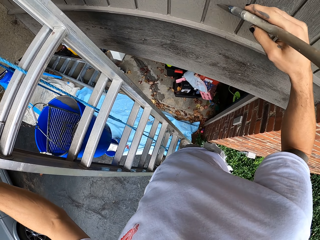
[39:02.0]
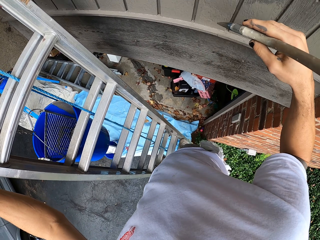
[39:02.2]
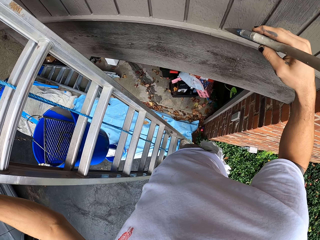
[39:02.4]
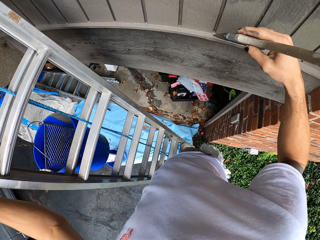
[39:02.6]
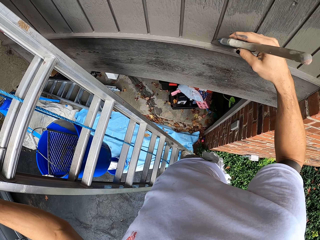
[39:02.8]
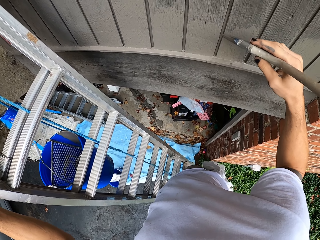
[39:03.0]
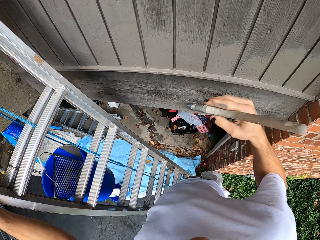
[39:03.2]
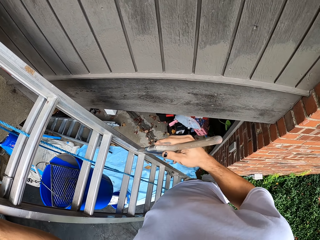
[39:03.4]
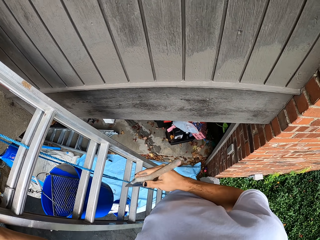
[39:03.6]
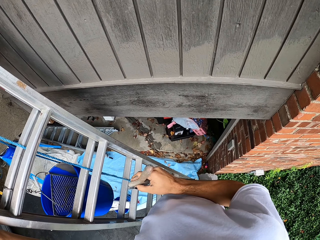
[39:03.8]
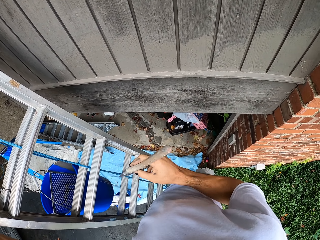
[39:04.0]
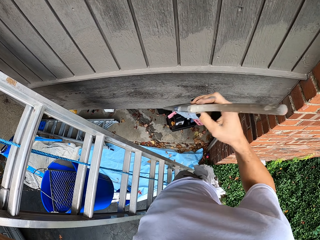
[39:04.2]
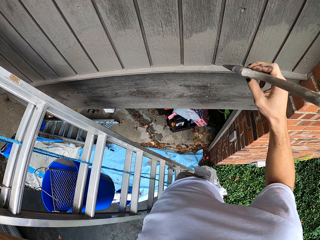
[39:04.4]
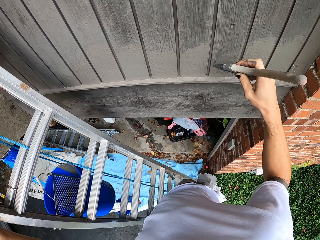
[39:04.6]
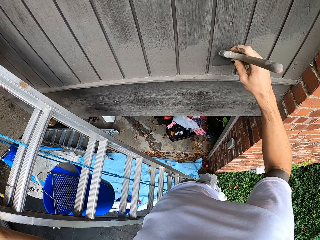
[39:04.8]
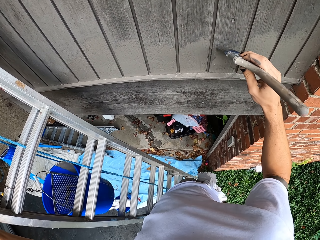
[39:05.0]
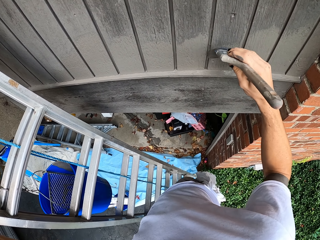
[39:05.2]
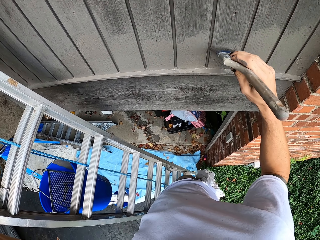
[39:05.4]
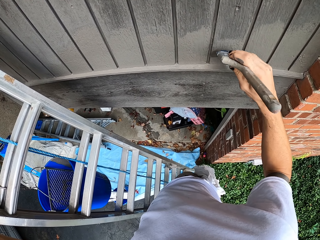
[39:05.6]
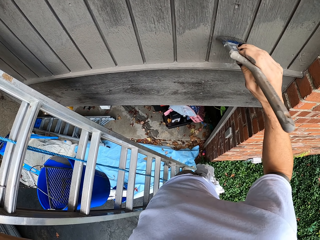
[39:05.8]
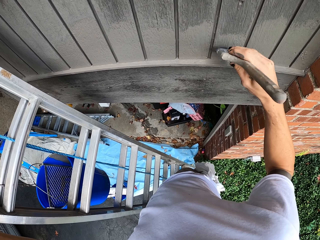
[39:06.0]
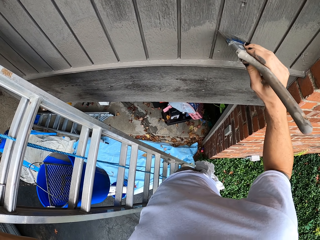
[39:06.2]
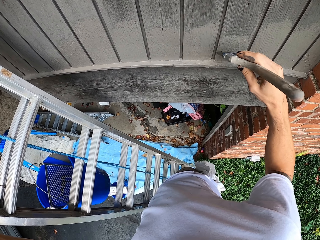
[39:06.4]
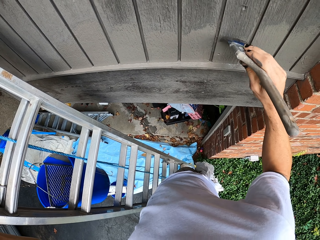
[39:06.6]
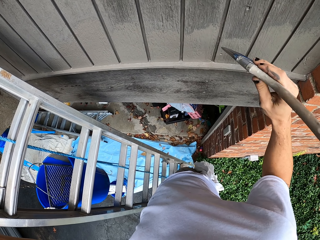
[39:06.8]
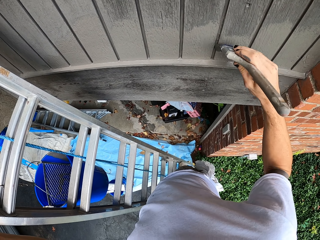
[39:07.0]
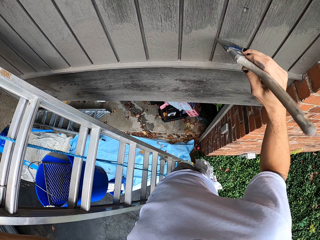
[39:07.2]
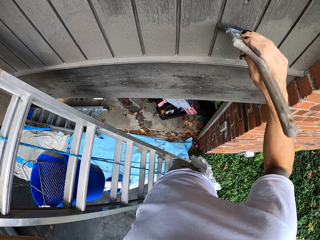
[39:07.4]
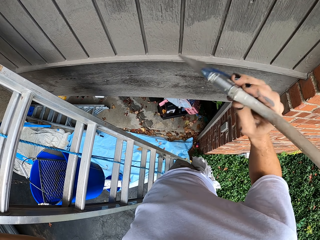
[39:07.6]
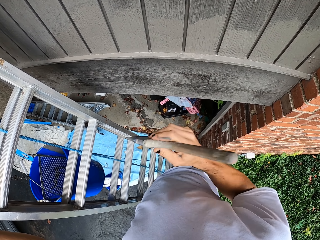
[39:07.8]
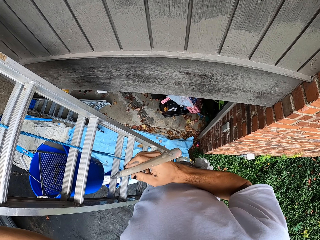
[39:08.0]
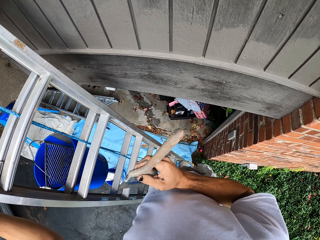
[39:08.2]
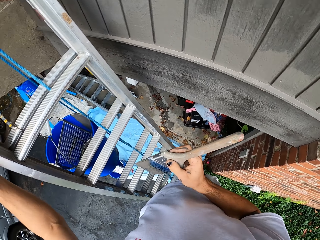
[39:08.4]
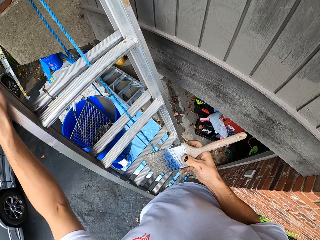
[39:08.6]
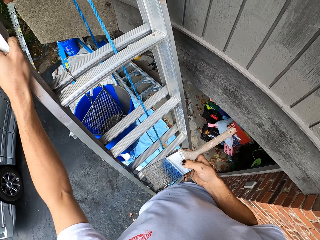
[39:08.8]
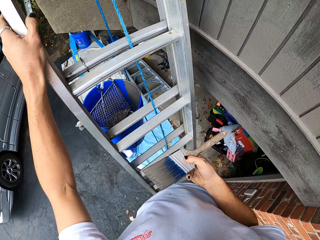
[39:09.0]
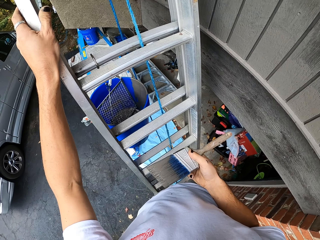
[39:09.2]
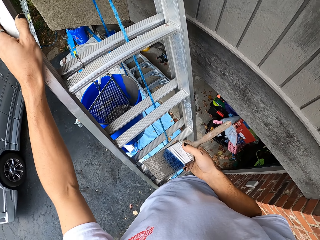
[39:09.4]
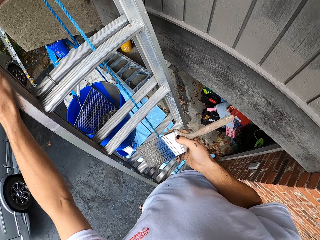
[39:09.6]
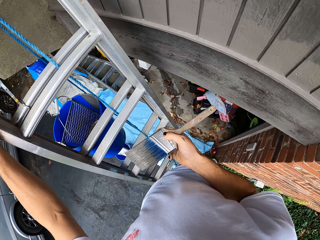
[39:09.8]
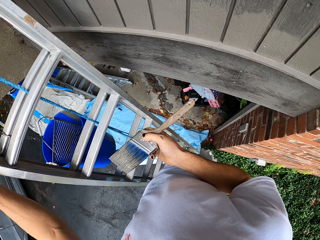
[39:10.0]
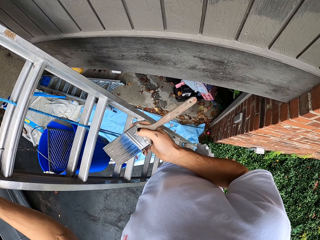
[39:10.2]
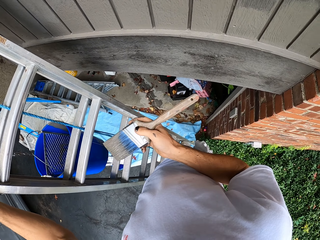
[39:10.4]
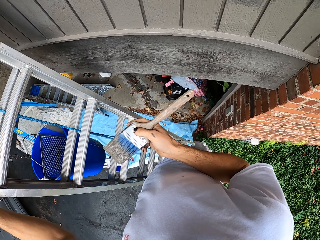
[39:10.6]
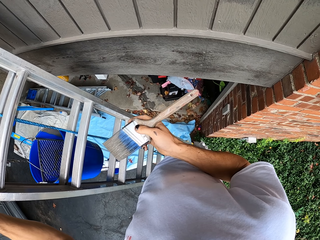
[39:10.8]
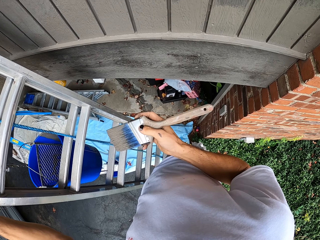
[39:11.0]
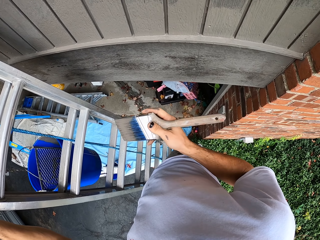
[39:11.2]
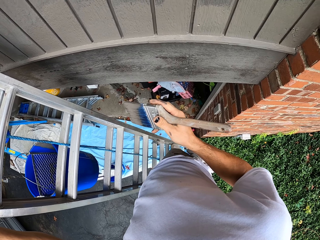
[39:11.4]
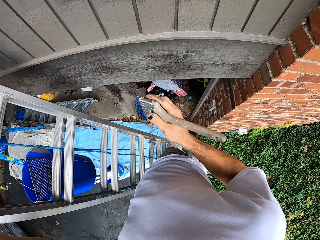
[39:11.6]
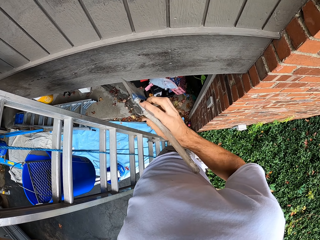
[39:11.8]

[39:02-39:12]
The camera wearer looks at the door. They paint the door. They look around.

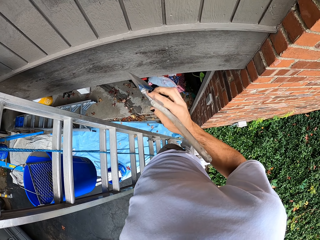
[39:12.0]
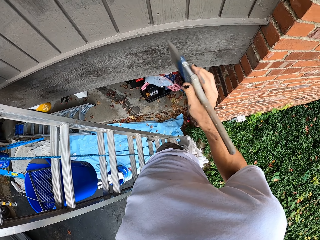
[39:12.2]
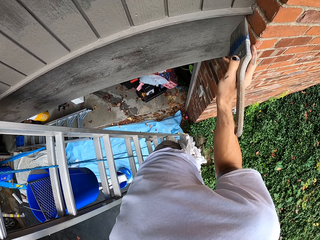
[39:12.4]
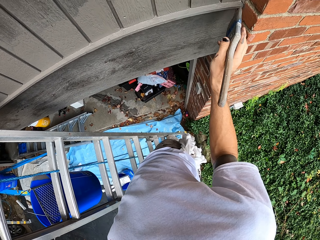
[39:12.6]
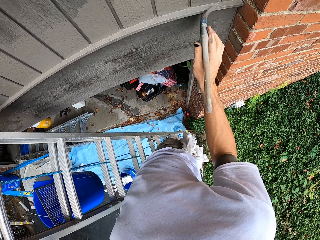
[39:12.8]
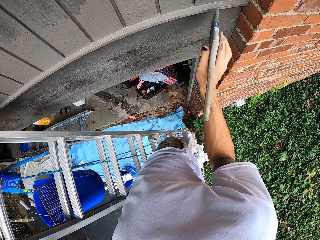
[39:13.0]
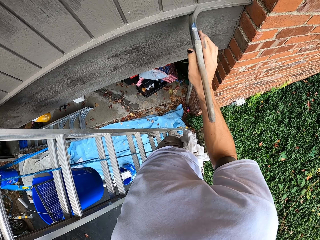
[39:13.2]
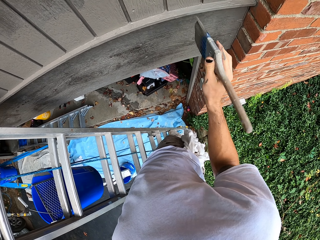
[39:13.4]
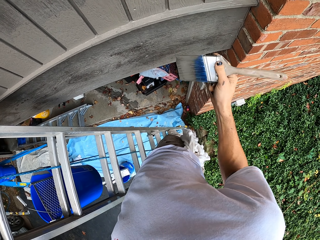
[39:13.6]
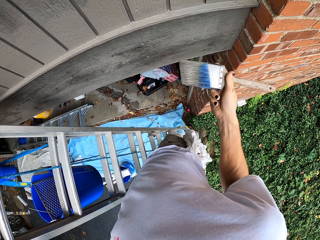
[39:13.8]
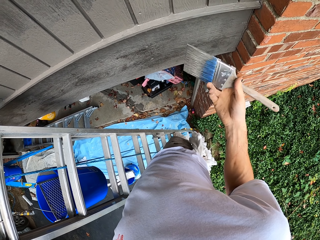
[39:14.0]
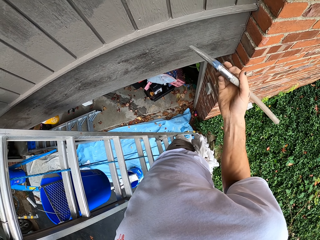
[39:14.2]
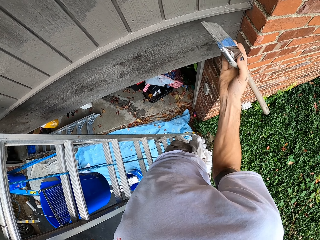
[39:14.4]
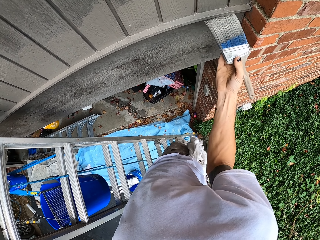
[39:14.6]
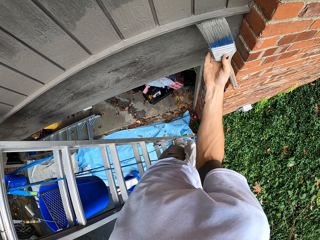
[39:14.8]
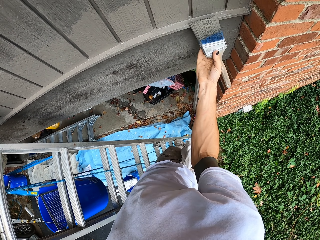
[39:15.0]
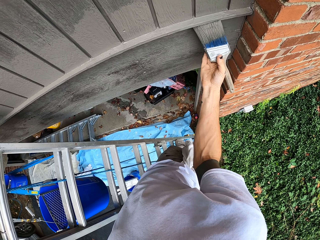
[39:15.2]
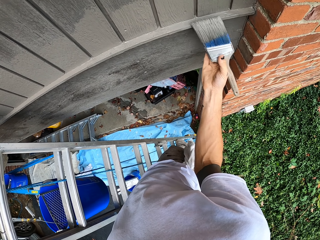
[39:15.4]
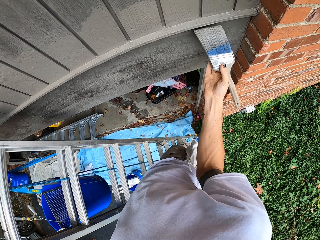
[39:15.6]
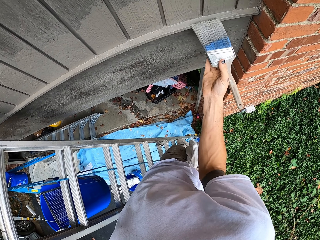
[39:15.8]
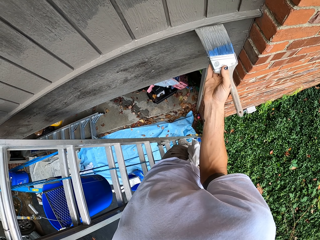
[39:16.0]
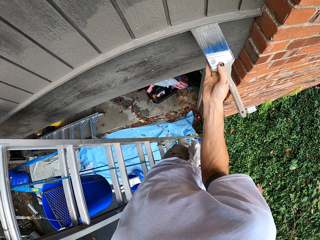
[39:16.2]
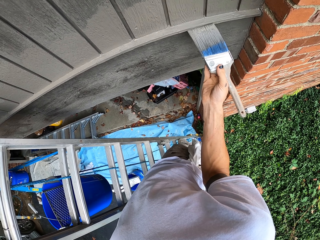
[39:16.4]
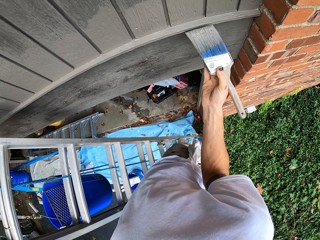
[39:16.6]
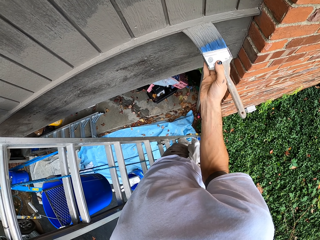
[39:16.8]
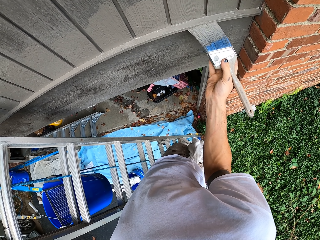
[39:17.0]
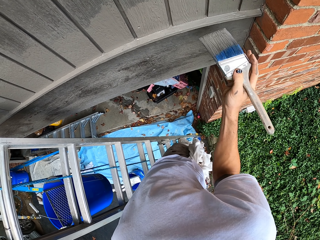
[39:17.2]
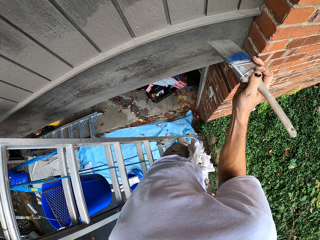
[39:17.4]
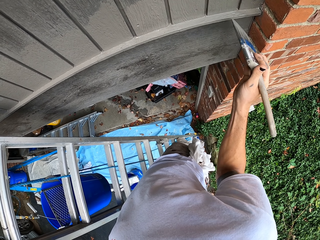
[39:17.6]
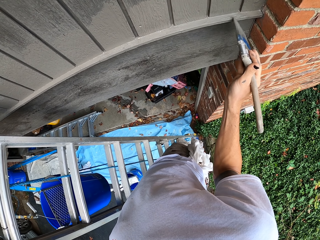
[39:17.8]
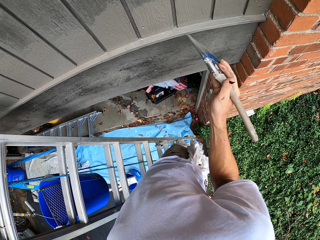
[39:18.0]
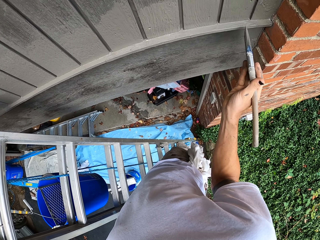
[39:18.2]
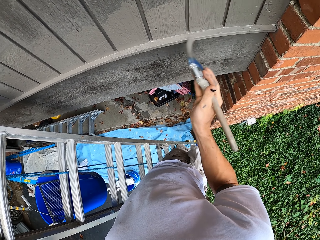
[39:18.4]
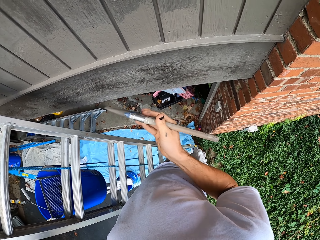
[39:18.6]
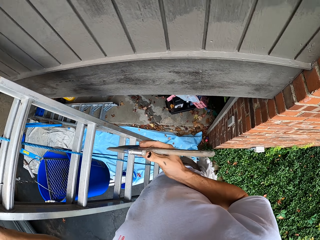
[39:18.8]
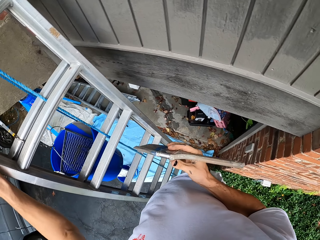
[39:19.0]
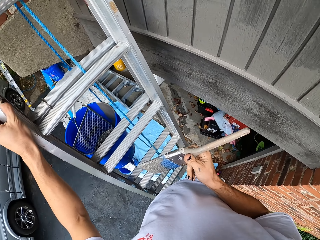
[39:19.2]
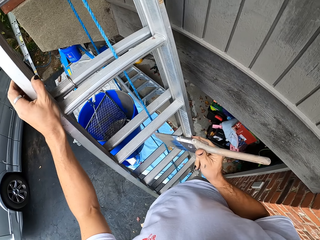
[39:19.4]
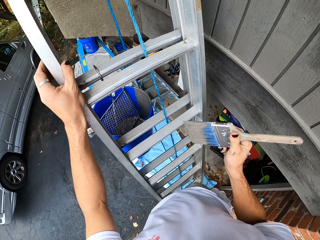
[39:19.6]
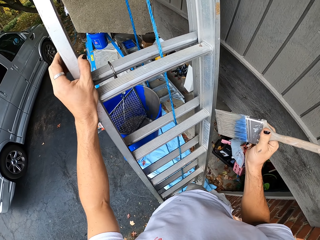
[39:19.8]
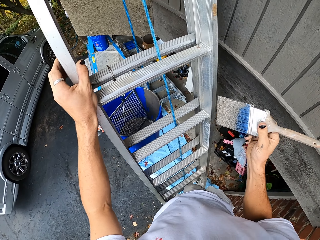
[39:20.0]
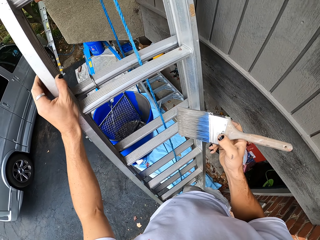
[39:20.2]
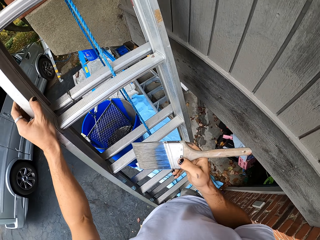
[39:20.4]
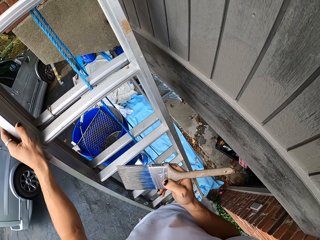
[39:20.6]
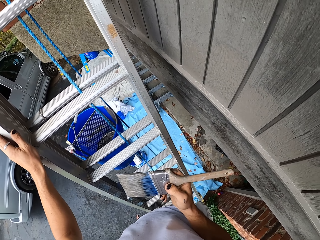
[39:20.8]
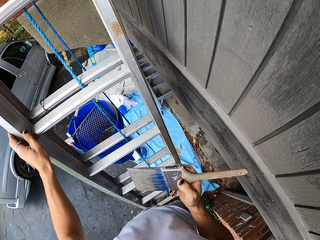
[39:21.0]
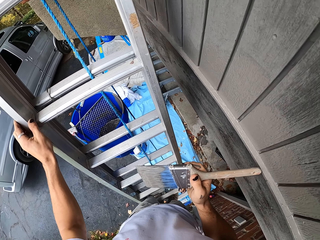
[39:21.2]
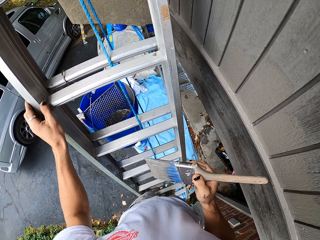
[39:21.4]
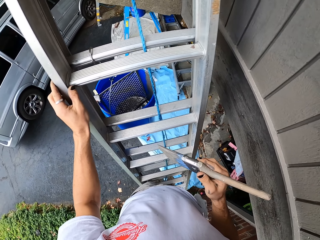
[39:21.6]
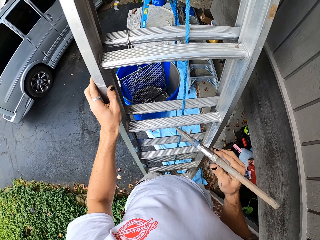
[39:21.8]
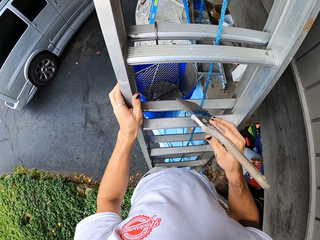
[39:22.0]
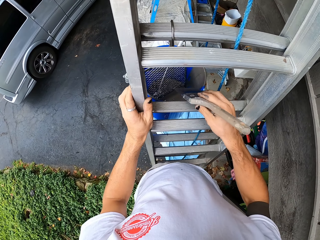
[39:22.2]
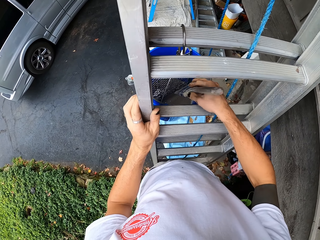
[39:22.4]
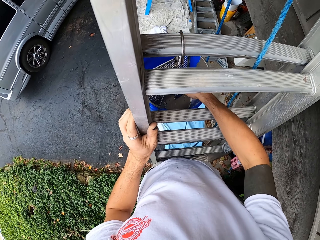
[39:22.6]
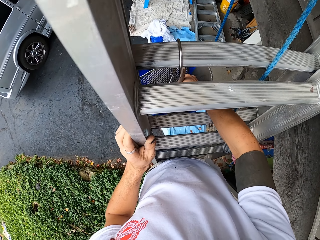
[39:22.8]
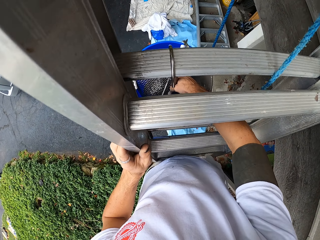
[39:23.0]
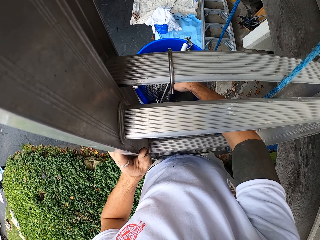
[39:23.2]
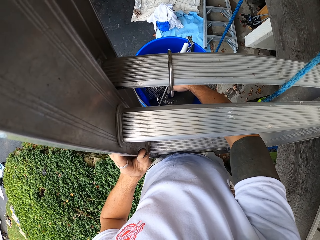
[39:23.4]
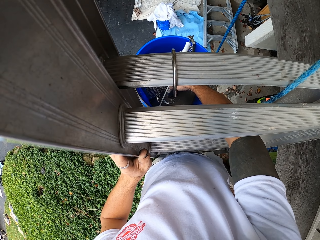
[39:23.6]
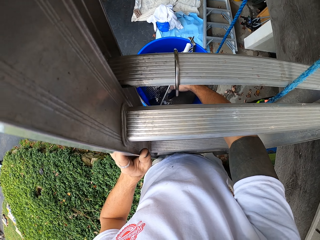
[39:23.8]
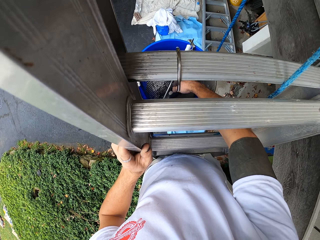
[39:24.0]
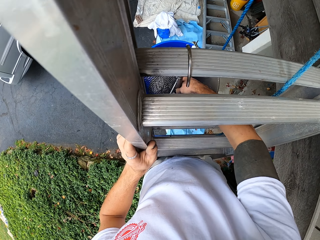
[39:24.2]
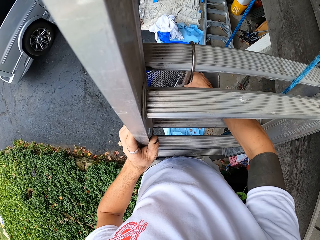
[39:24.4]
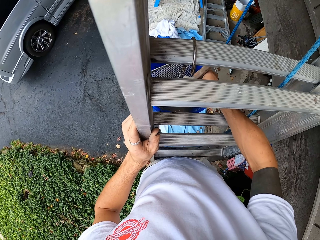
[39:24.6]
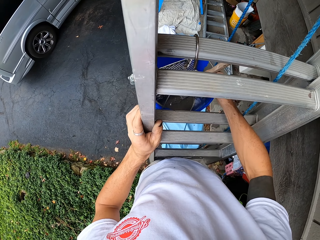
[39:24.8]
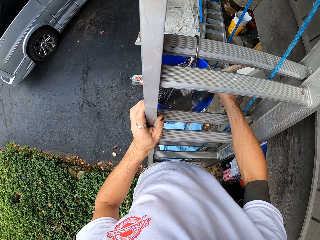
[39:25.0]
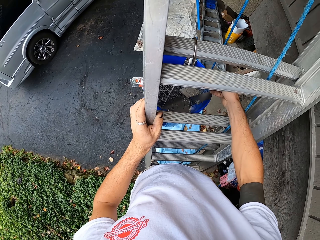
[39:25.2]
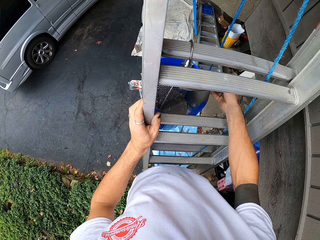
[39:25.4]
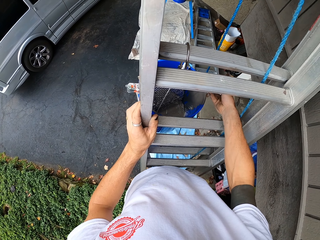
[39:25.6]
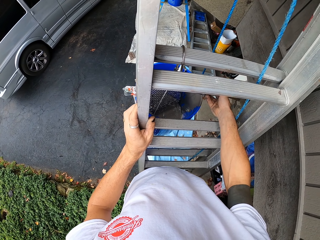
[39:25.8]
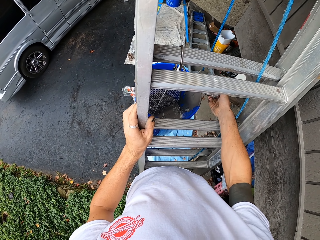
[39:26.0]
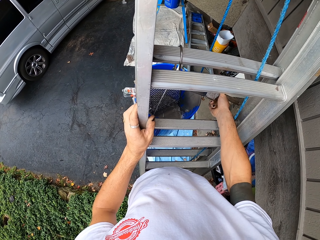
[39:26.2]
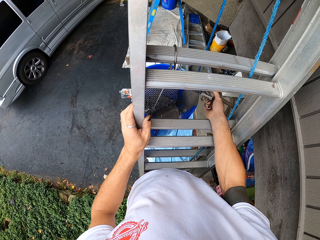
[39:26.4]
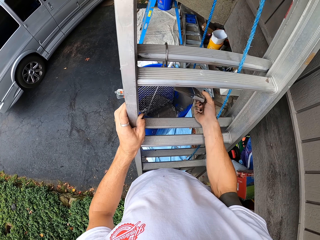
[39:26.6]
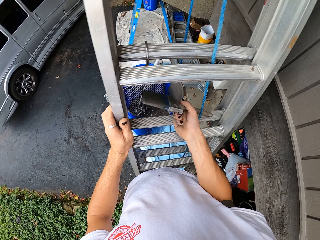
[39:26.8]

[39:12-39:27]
The camera wearer paints the door. They paint the wall. They turn the paintbrush. They paint the door frame. They look at the door. They dip the paintbrush in the paint. They remove the brush from the paint.
